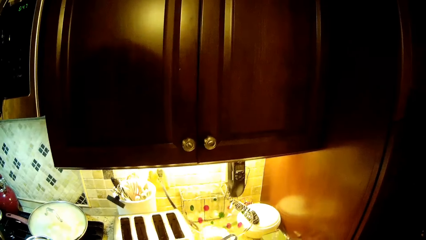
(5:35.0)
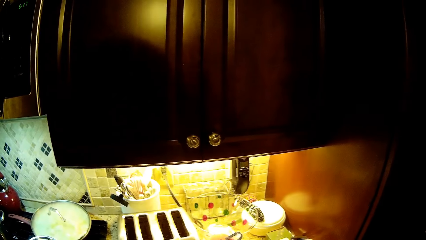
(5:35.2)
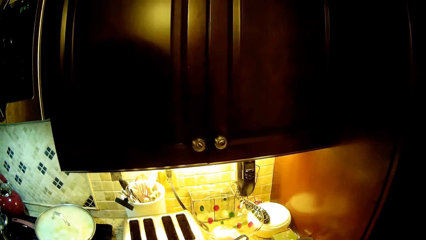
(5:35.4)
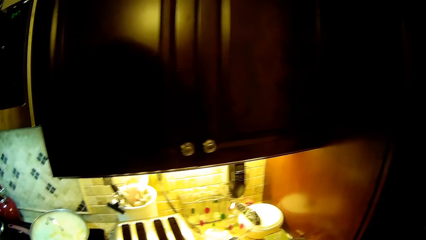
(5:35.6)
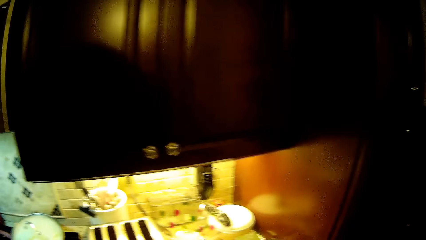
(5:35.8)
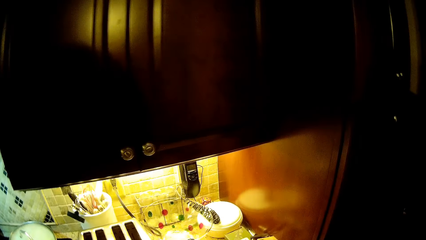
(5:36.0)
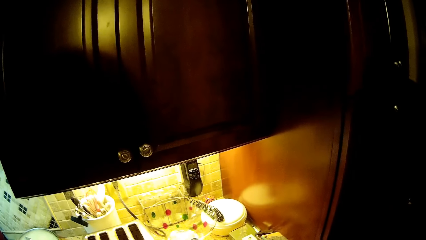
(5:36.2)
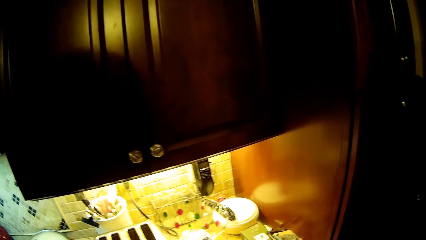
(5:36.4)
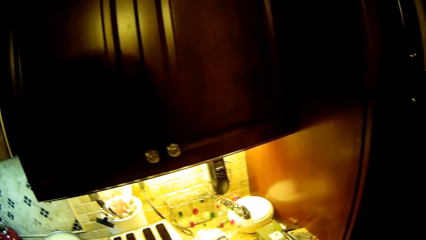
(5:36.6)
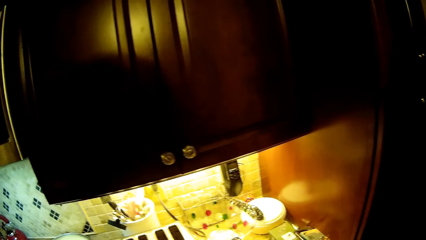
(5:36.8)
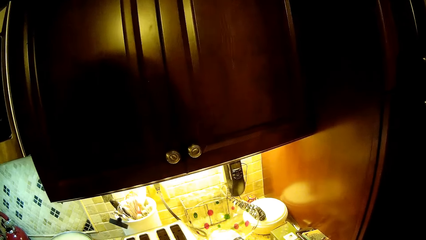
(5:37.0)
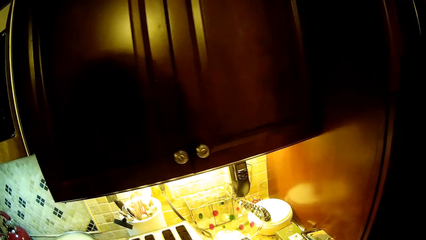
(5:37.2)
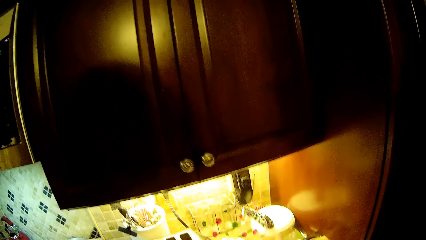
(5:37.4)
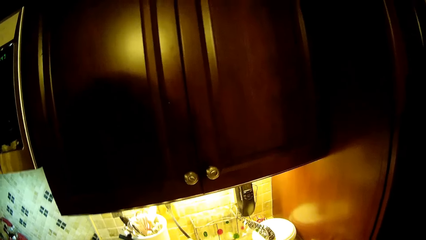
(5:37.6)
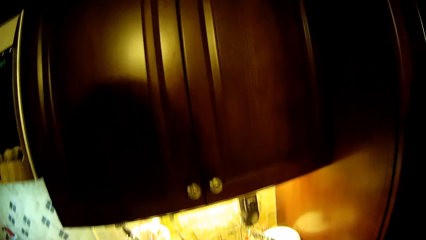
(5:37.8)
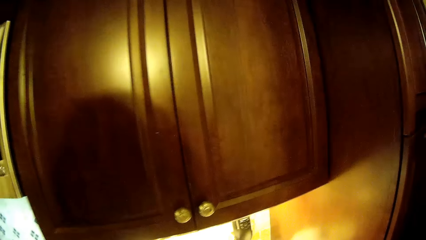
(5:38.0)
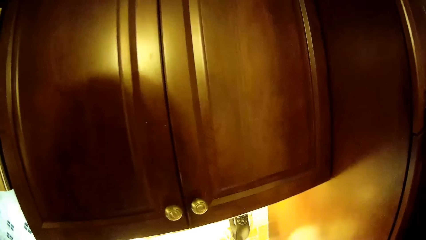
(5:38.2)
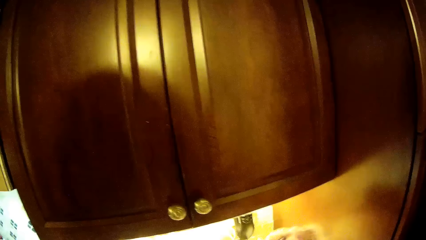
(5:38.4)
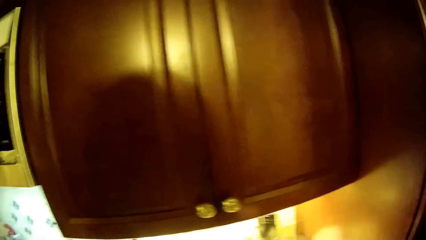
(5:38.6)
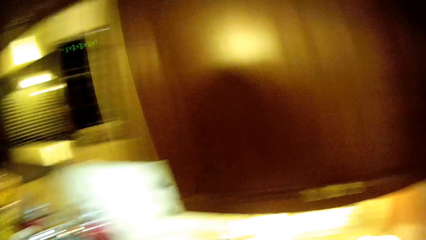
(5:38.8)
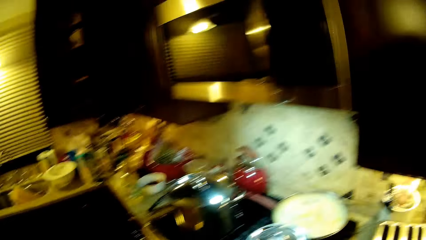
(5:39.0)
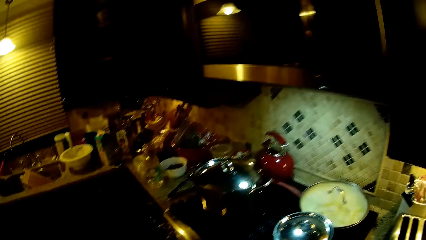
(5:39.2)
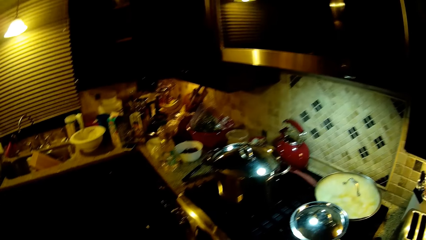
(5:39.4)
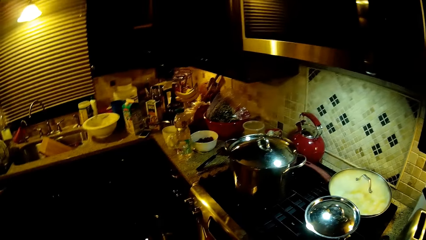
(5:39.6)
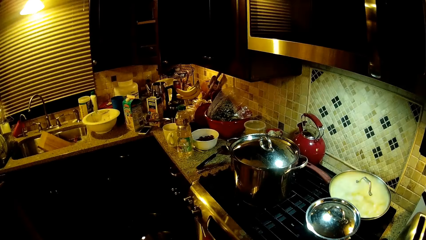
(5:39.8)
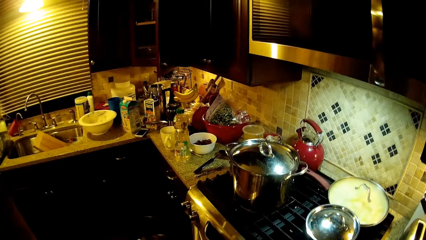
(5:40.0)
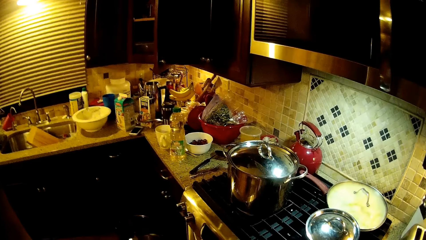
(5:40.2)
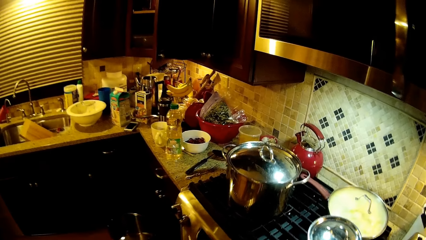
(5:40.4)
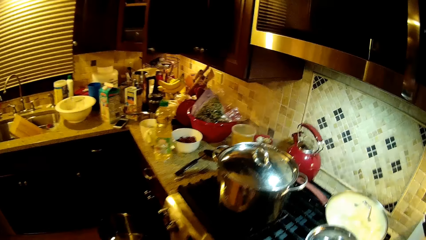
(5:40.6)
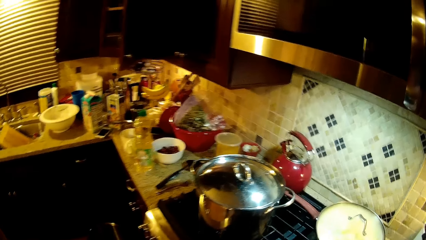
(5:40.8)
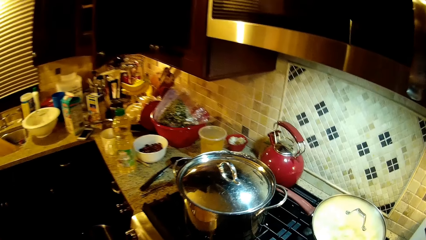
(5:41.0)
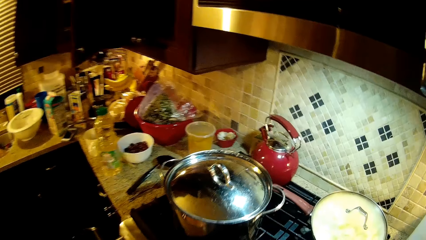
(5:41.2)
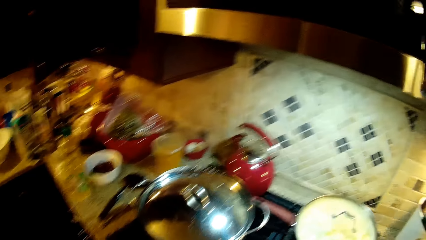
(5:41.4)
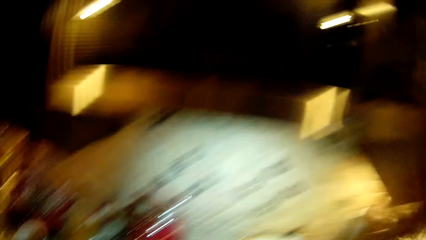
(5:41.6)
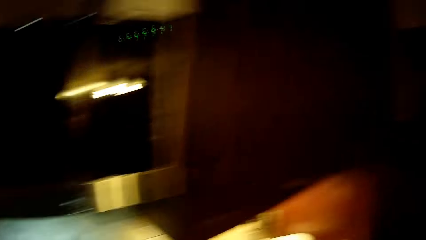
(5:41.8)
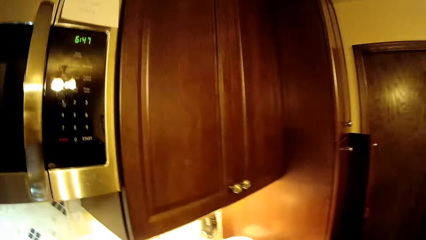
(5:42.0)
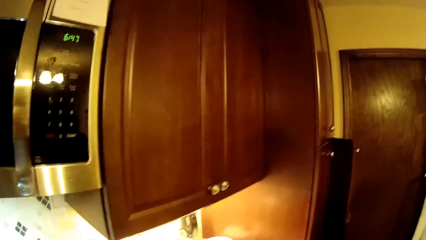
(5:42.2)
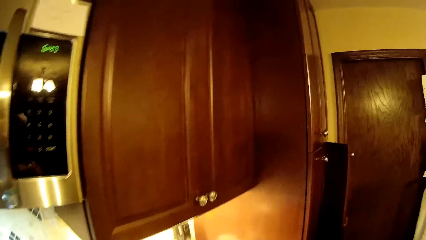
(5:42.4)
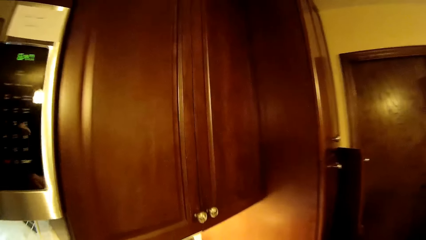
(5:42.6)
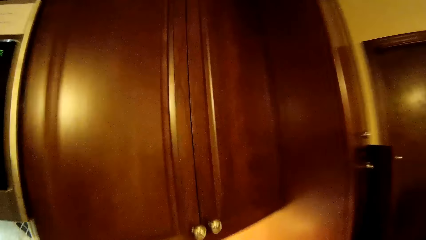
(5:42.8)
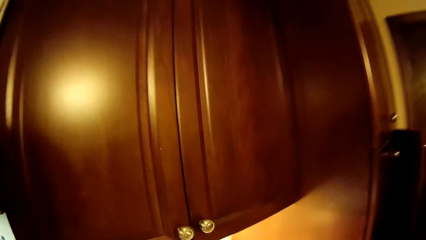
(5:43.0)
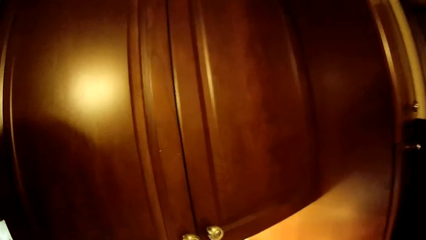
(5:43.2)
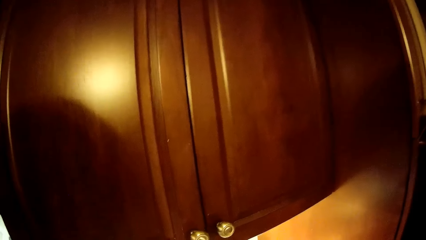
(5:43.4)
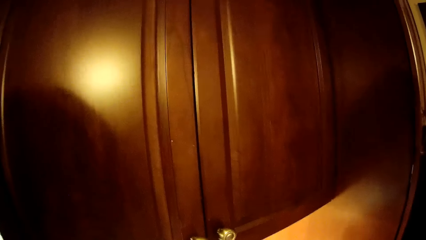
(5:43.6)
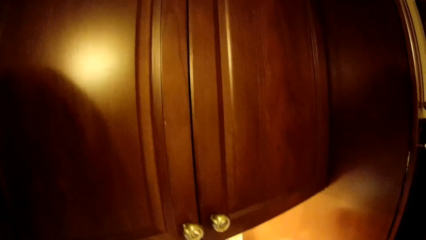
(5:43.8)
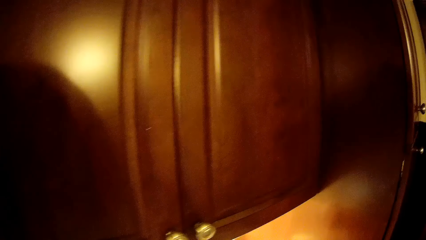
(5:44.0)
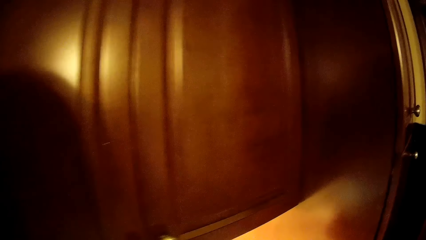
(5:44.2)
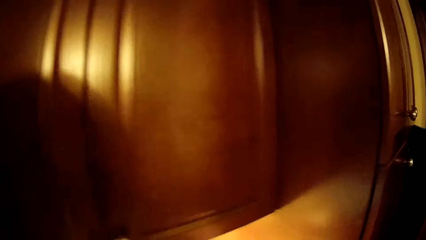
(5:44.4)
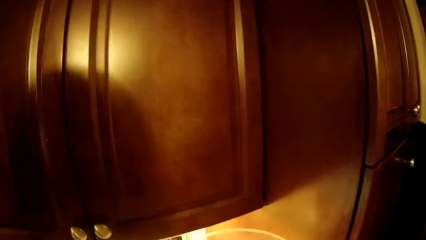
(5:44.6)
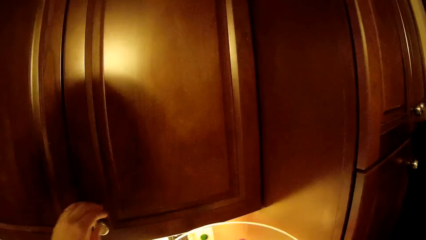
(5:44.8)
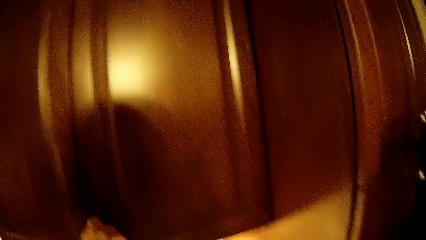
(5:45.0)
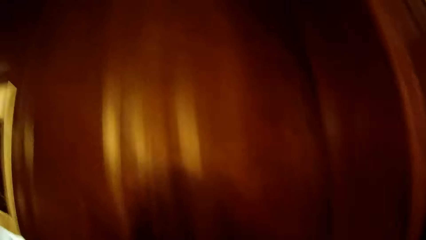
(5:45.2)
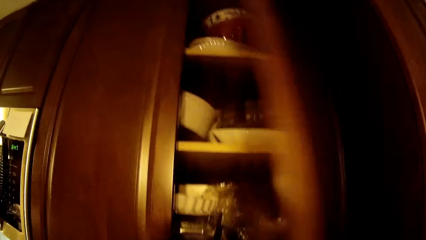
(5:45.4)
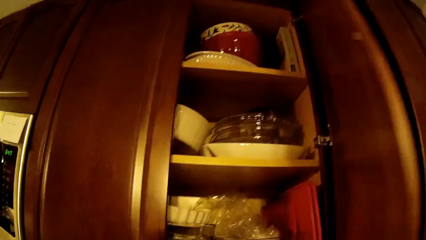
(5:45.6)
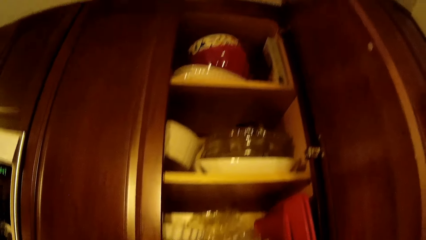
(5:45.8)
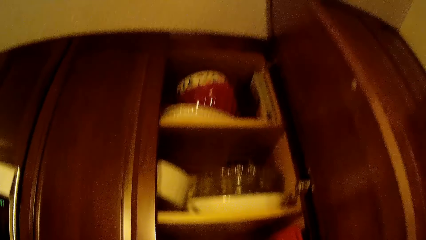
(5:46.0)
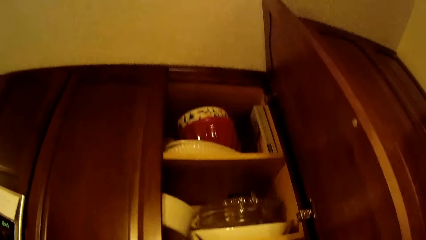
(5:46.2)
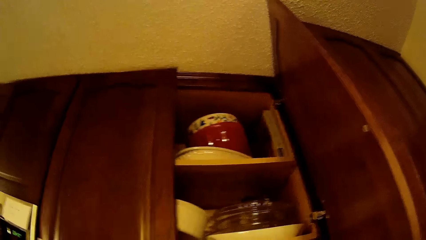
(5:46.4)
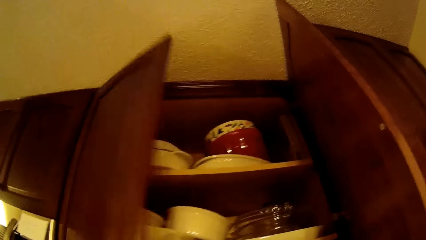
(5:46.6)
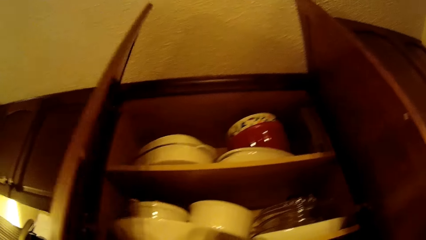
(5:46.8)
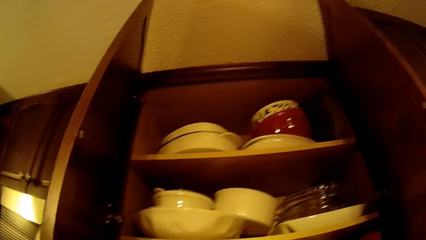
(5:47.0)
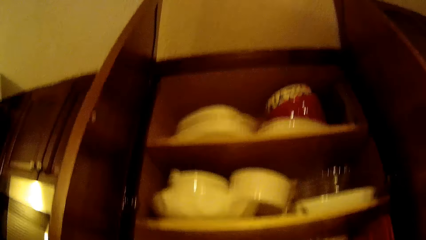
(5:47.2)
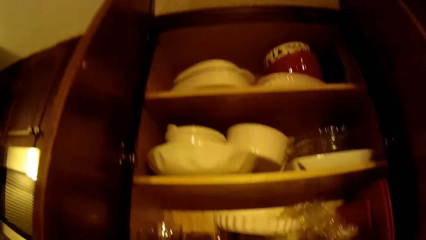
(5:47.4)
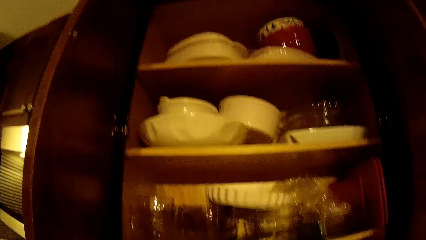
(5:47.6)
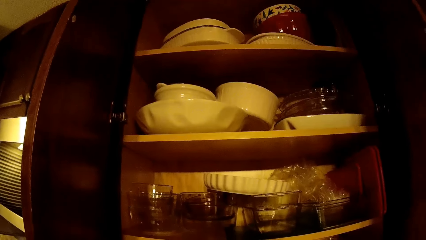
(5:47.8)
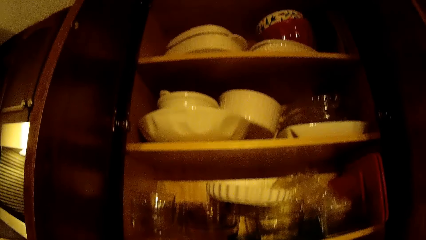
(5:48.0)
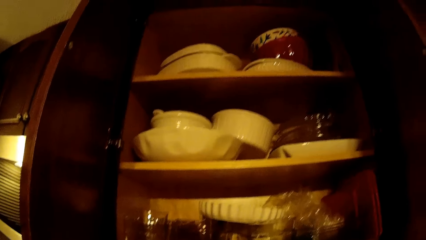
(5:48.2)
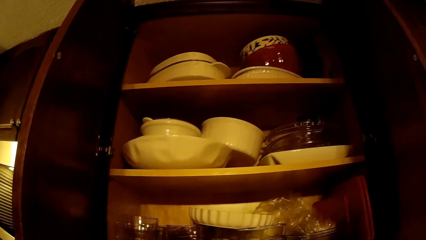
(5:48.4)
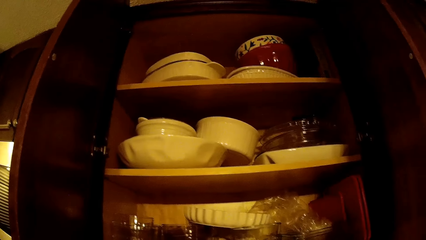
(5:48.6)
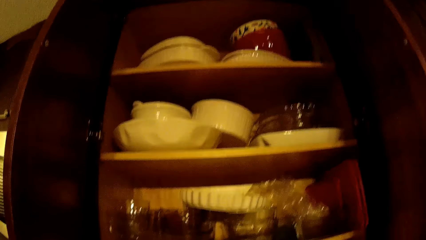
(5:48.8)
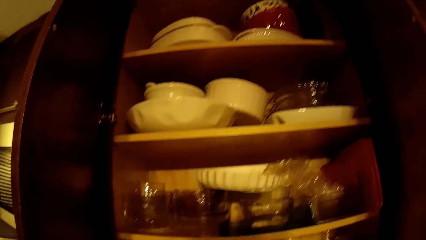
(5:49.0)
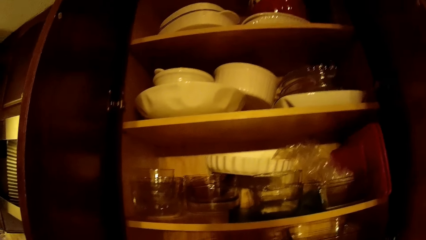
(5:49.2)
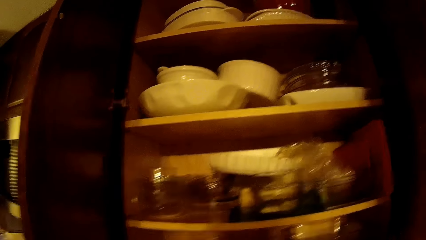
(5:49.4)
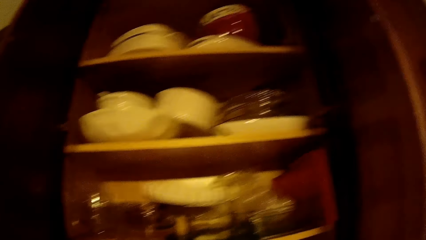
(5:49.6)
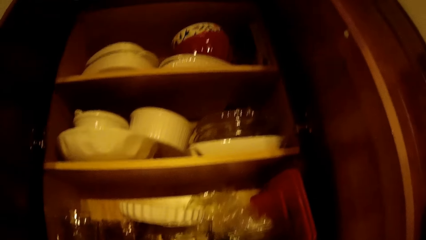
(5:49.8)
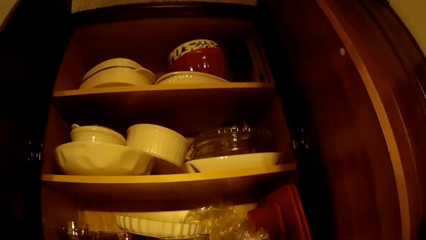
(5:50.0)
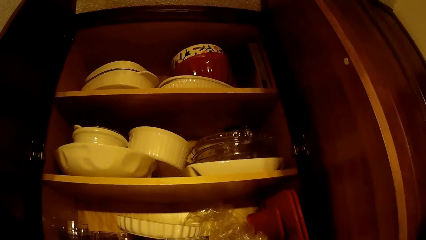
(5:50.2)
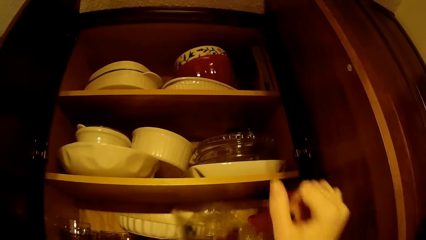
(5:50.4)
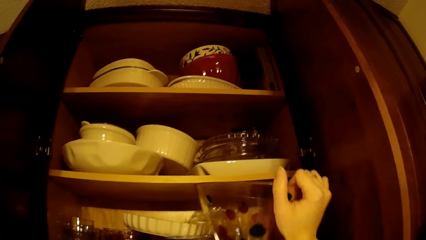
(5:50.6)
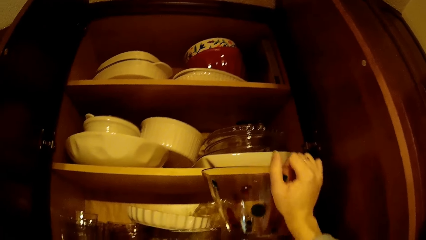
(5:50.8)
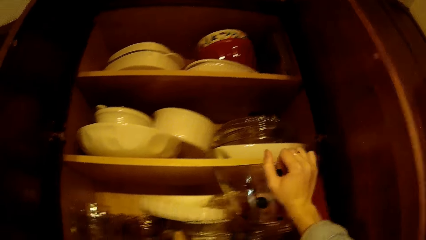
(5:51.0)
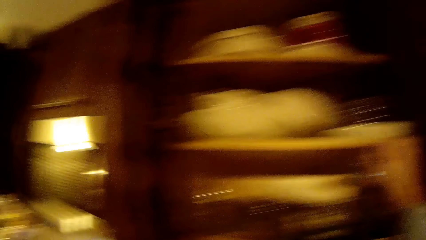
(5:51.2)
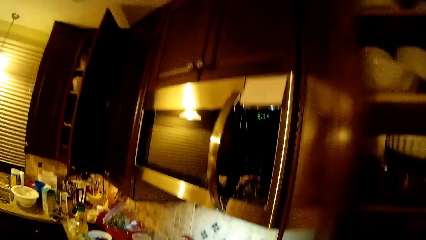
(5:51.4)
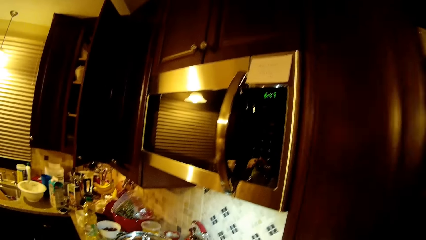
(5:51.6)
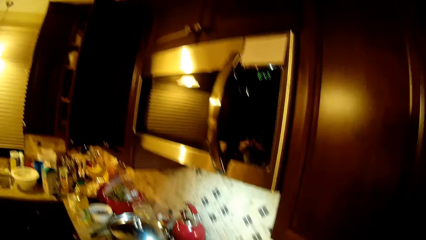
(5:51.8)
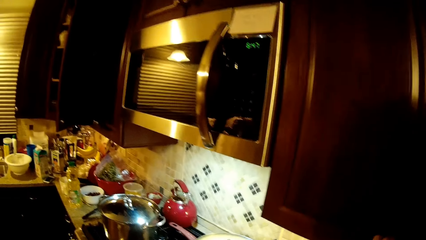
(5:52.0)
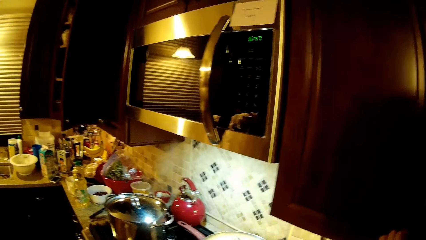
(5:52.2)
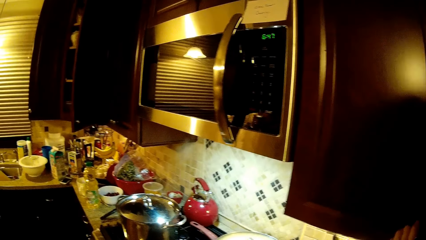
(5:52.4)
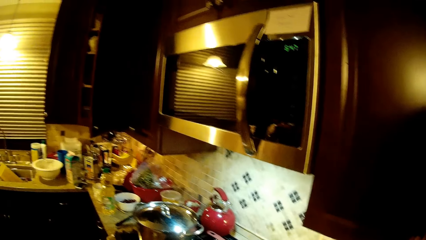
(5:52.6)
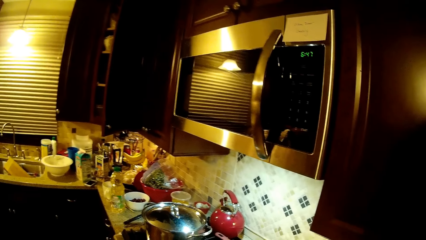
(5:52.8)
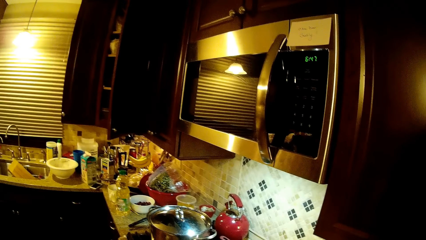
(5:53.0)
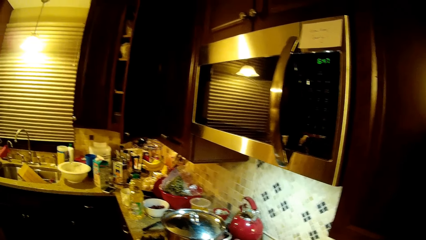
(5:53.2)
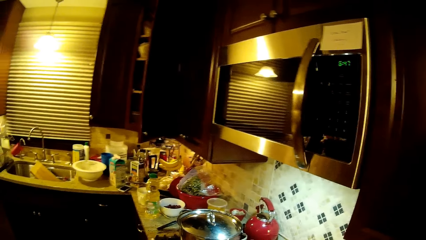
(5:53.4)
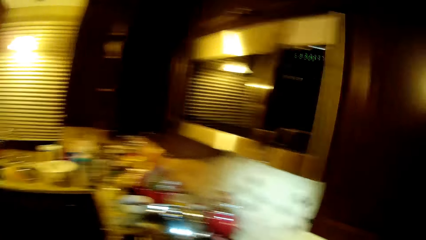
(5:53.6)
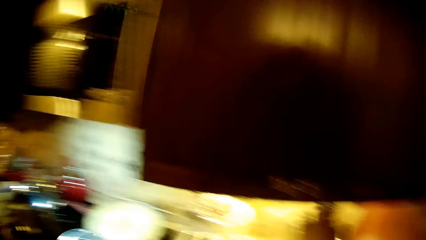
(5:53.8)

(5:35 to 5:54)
The camera wearer looks at the cabinet. They look at the cooker. They look at the cabinet. They open the cabinet. They look at the utensils. They put the bowl in the cabinet. They close the cabinet. They look around the kitchen.
